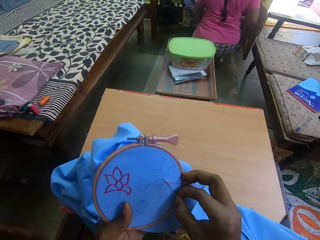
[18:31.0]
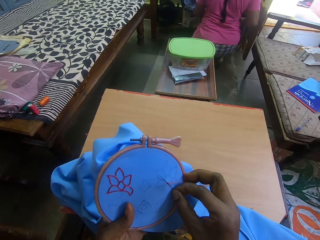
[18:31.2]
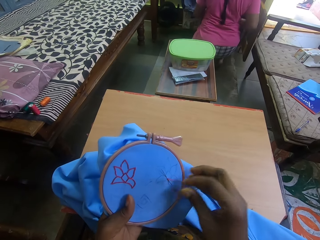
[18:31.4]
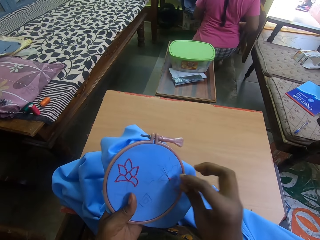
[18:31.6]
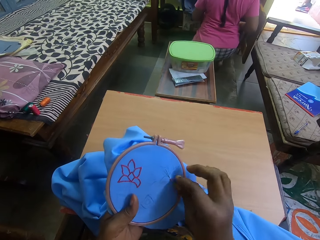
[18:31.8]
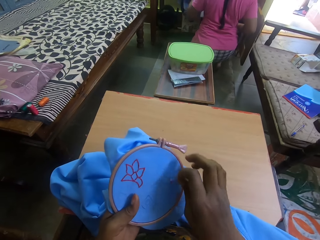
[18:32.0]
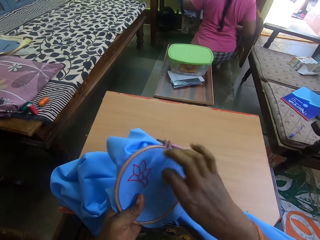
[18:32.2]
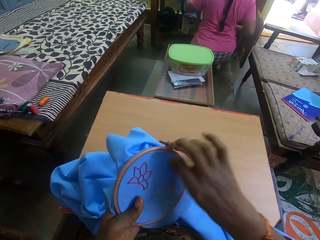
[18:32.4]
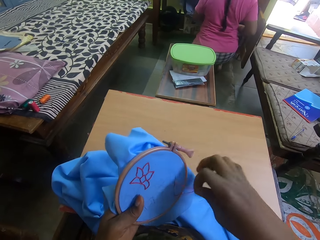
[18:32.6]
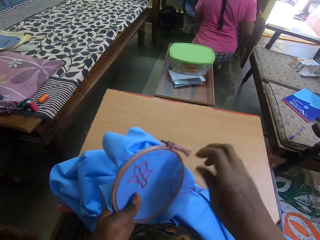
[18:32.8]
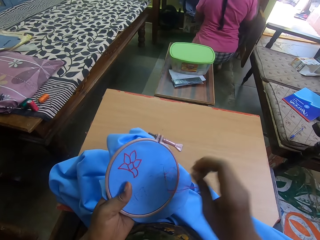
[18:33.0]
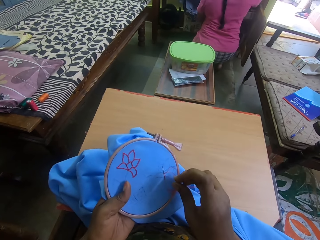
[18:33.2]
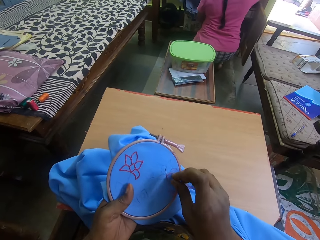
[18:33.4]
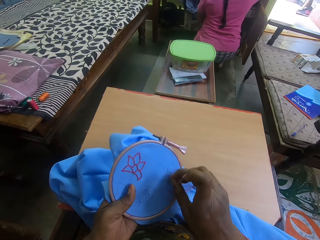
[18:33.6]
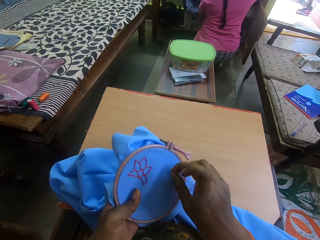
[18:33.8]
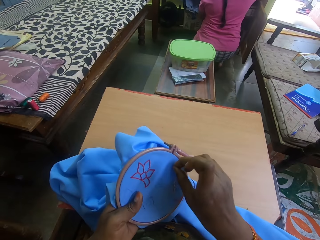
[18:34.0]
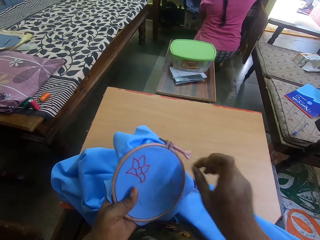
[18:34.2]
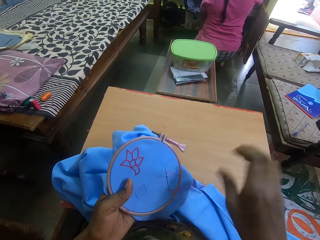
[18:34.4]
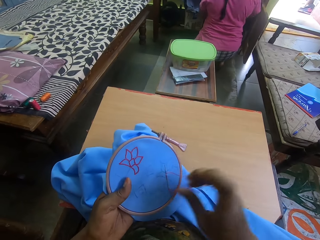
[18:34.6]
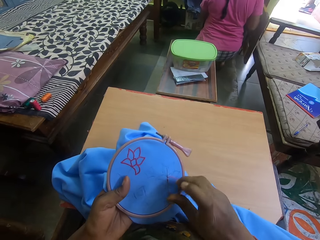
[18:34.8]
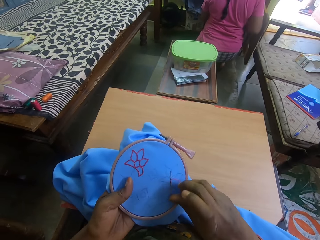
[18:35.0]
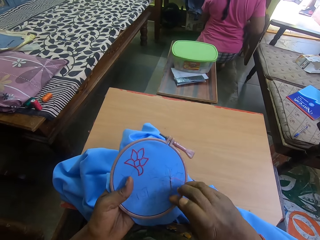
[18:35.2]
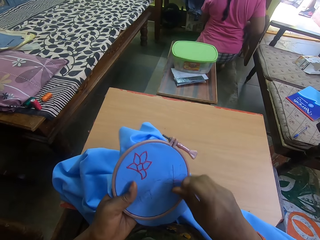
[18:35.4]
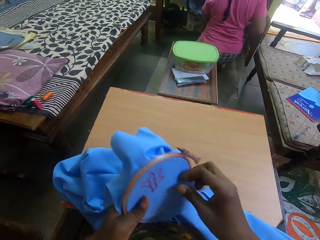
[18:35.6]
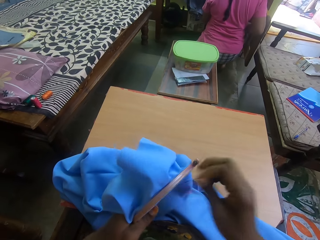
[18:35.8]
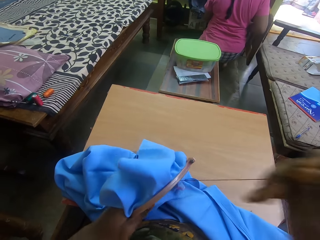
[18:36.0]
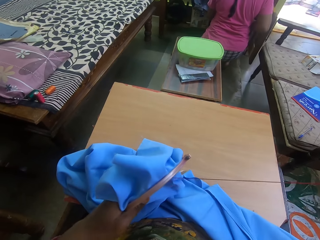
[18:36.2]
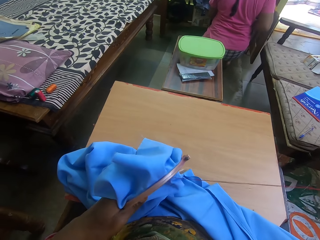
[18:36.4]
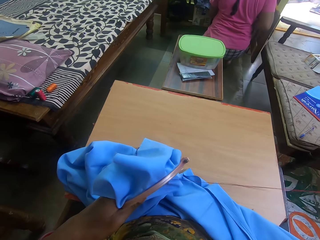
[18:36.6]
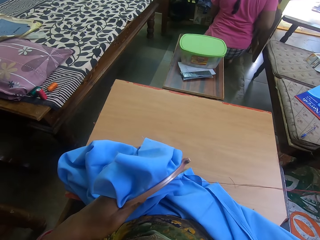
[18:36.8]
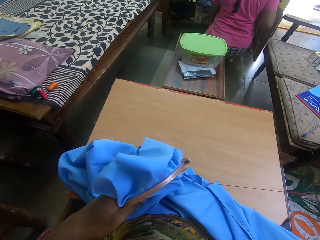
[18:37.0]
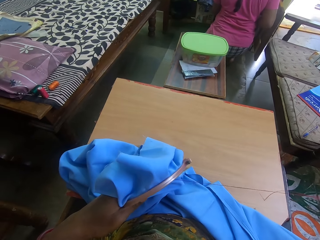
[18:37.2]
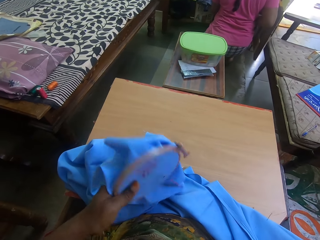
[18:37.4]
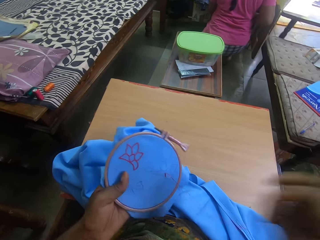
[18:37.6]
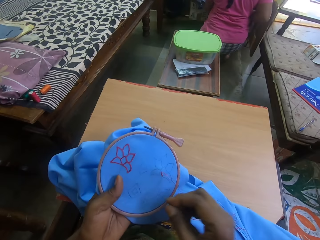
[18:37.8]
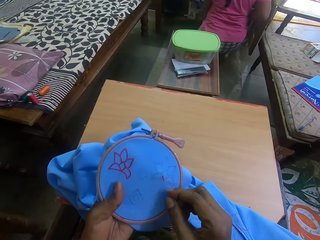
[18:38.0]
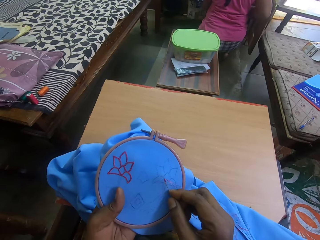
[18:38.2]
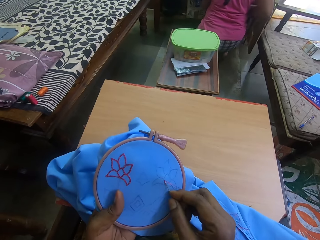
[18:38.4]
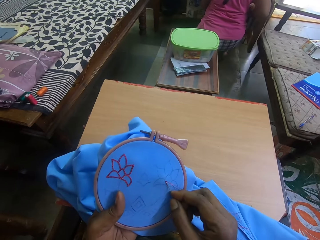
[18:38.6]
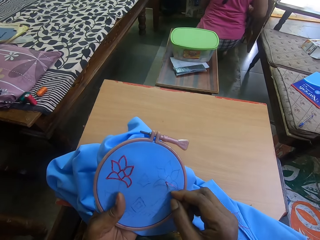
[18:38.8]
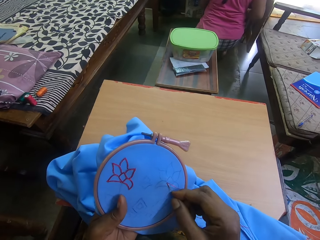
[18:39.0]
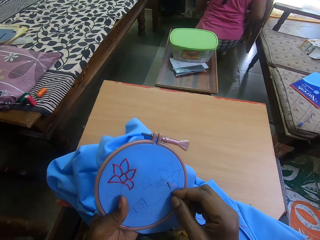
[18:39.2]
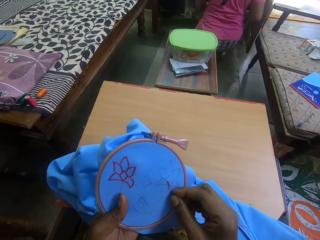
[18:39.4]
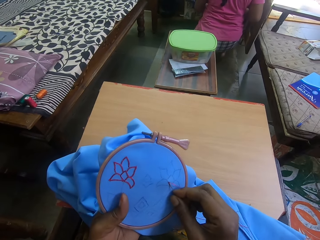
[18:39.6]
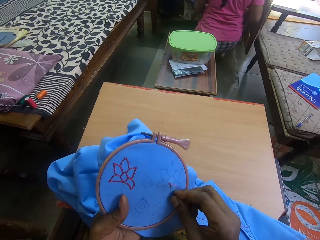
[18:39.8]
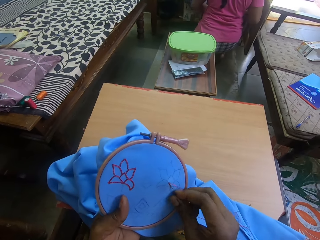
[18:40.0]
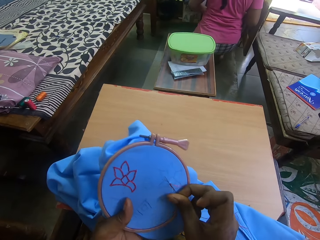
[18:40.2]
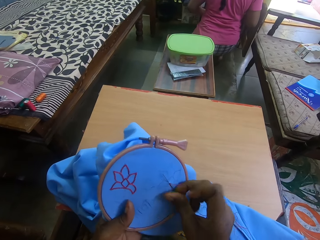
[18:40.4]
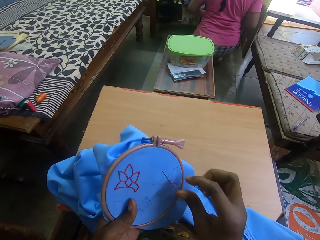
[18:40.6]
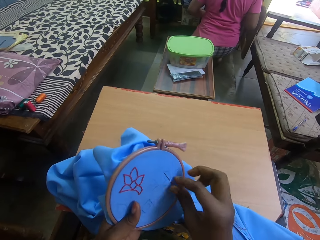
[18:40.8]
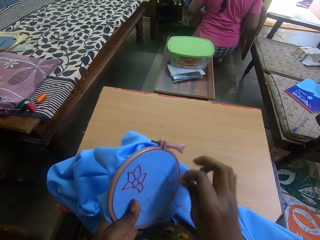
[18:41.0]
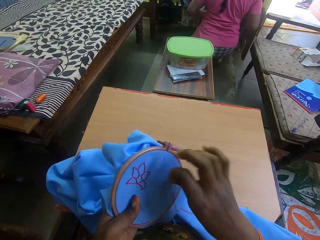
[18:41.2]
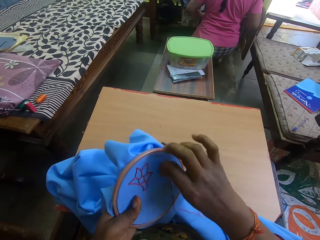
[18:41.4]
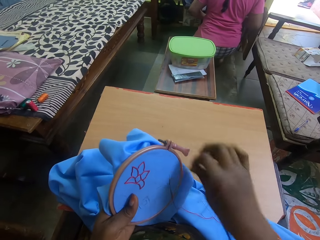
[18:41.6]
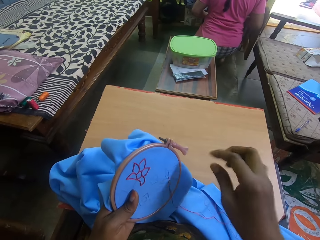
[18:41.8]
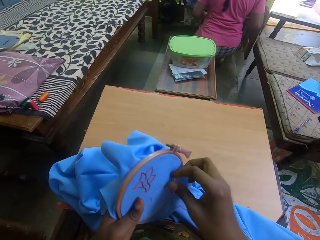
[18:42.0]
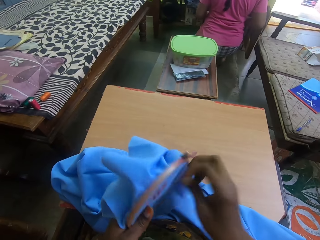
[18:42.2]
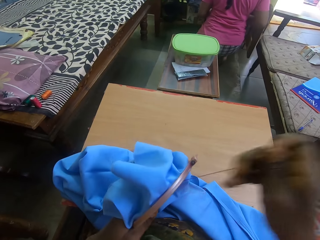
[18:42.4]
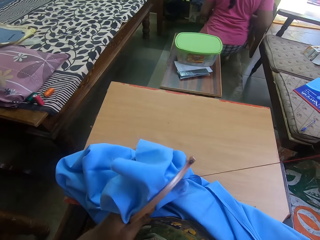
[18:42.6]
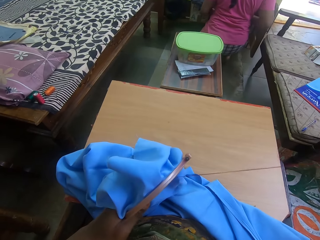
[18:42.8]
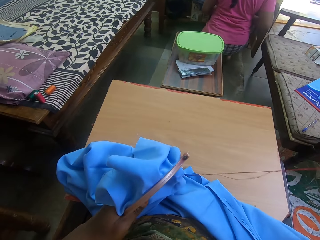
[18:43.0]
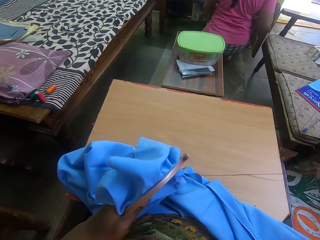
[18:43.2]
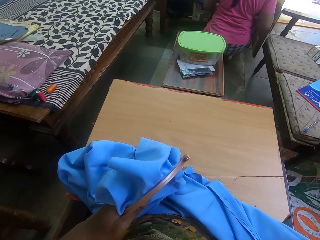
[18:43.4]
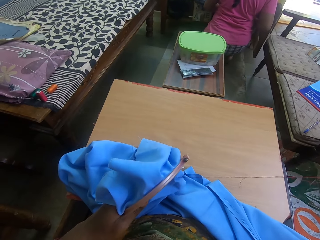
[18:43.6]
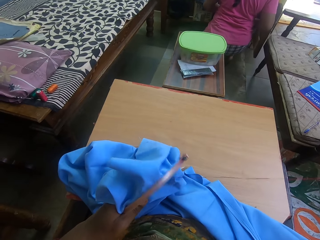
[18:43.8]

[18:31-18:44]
The camera wearer moves the thread behind the needle. They pull the thread on the fabric. They sew embroidery on the fabric with the needle. They move the thread behind the needle. They pull the thread on the fabric.

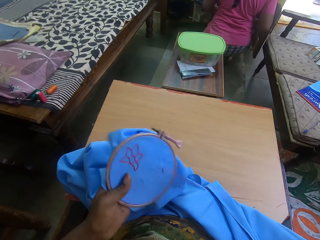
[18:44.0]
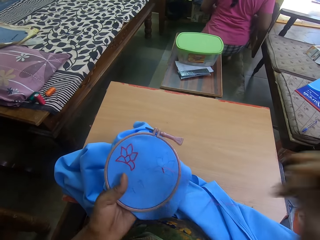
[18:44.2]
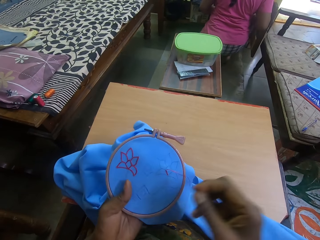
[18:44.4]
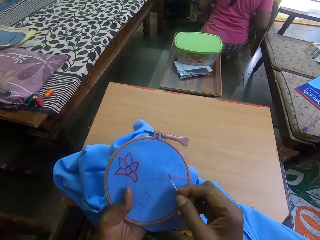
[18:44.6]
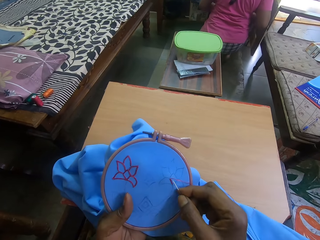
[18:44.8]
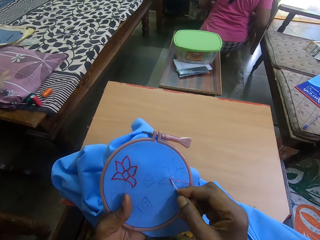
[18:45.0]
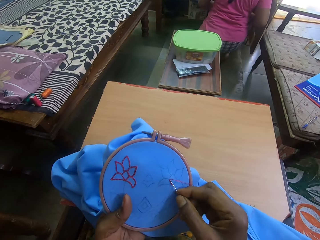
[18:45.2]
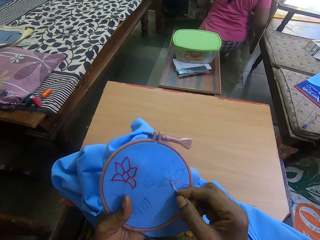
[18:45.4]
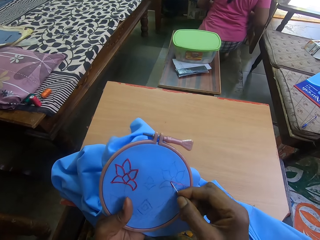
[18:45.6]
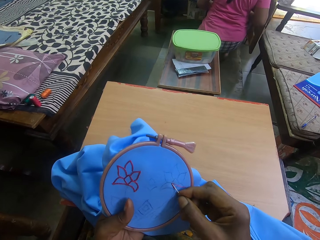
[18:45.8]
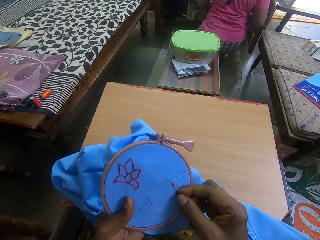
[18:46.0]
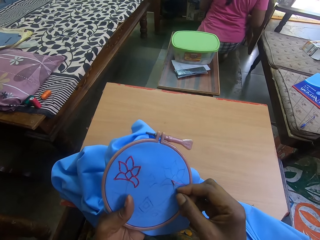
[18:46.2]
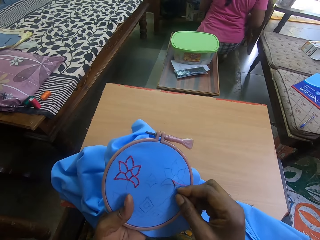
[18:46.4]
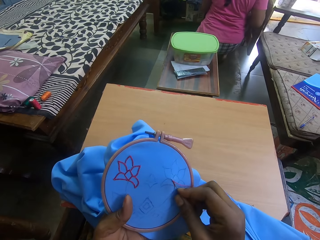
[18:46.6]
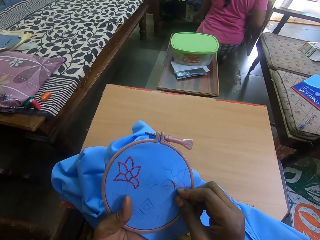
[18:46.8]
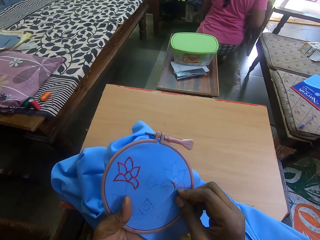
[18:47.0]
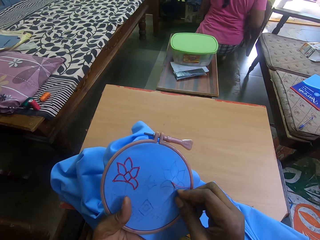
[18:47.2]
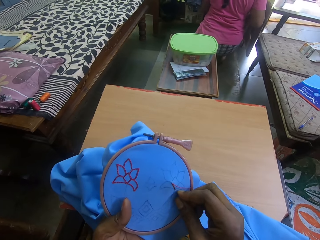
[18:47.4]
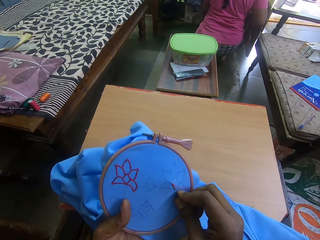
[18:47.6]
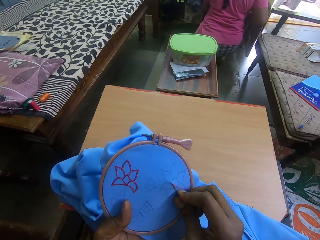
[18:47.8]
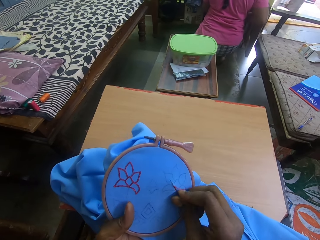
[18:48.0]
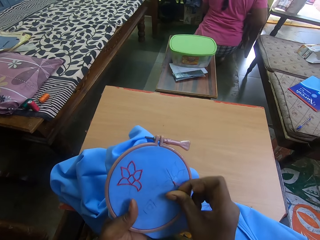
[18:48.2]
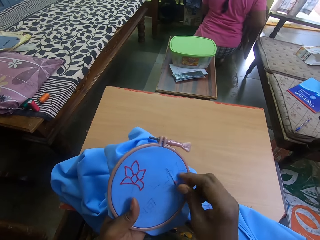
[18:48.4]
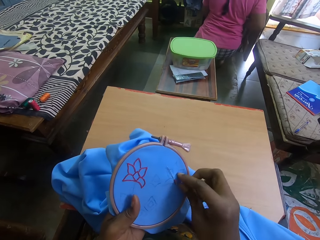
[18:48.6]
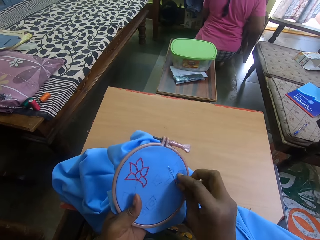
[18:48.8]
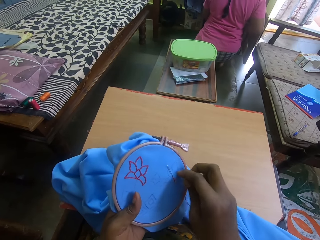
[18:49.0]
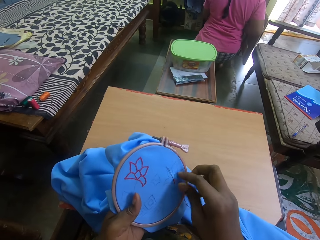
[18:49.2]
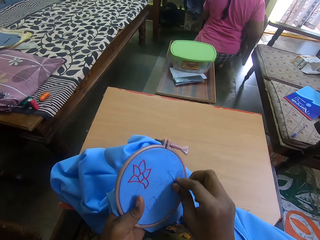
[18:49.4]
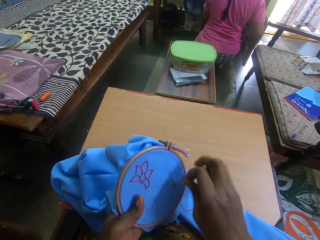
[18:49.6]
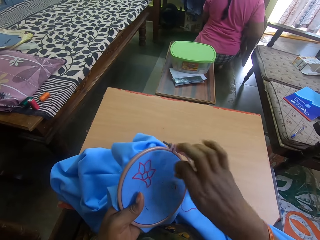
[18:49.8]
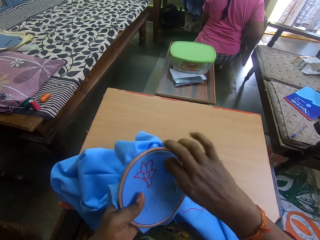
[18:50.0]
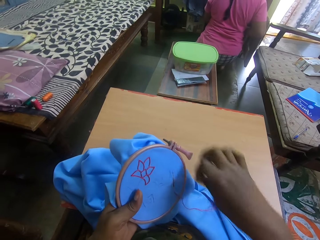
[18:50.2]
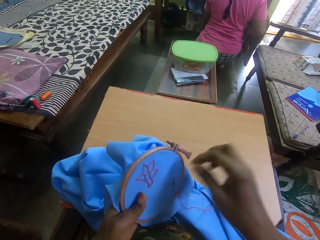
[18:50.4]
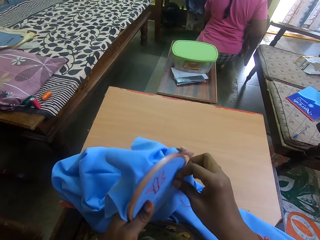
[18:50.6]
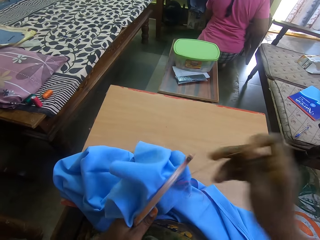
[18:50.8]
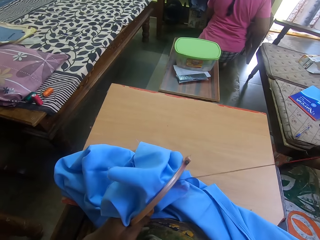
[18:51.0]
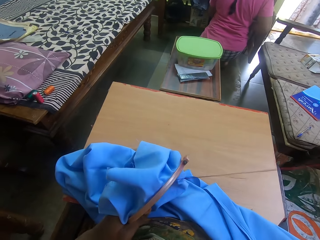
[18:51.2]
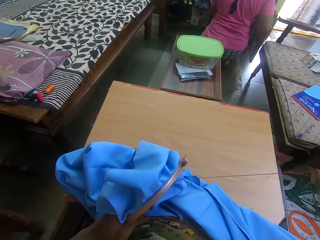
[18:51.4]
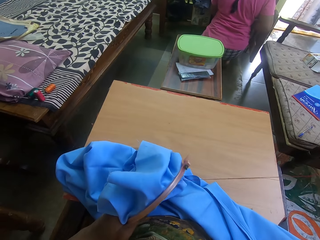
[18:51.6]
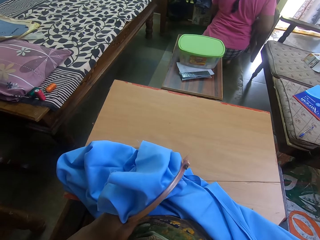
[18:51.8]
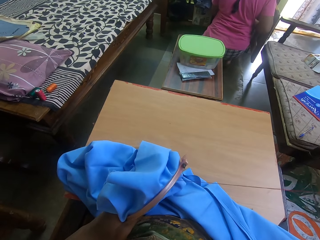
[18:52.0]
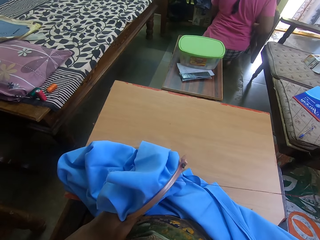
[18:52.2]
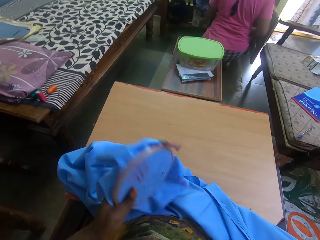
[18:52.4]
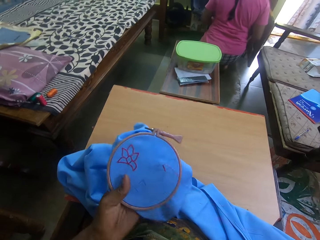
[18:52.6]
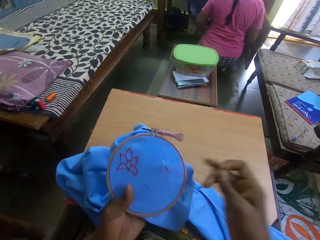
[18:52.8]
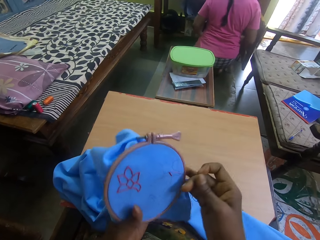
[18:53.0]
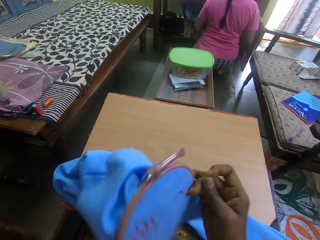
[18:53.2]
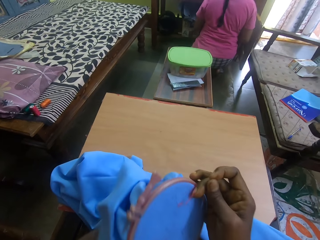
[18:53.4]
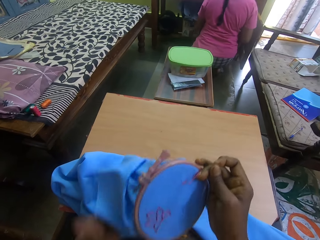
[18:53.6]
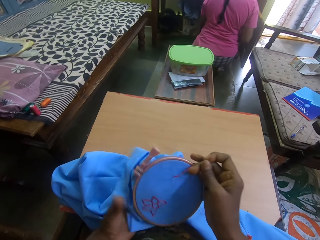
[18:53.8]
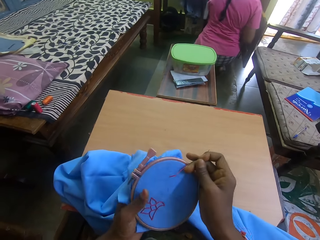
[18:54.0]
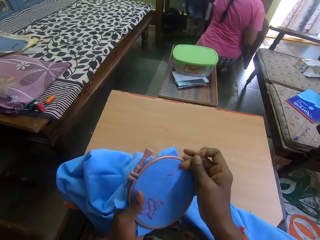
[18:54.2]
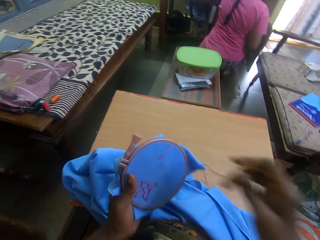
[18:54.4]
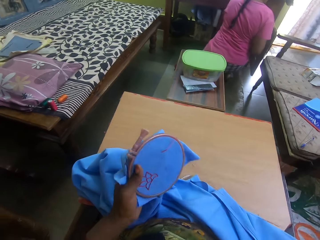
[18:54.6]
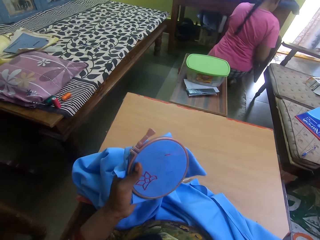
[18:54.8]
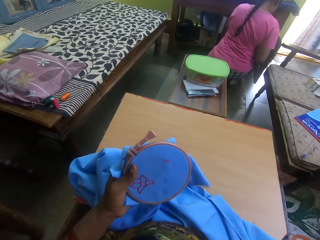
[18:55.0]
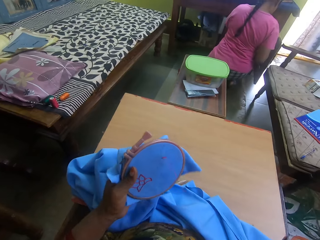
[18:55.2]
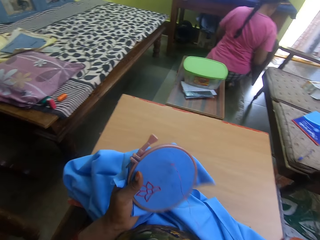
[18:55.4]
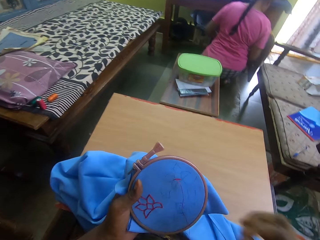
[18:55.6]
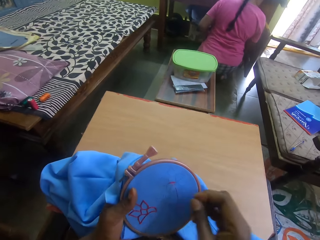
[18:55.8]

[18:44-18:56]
The camera wearer sews embroidery on the fabric with a needle. They move the thread behind the needle. They pull the thread on the fabric. They turn the fabric. They pull the thread on the fabric.
